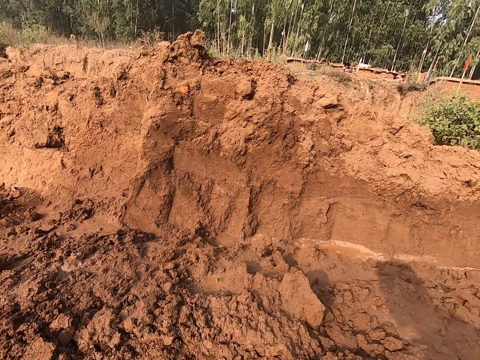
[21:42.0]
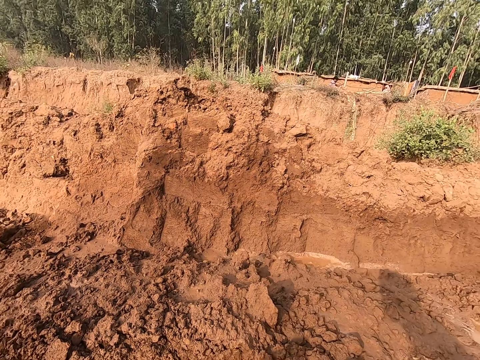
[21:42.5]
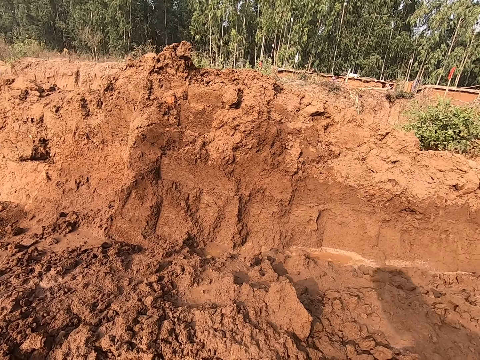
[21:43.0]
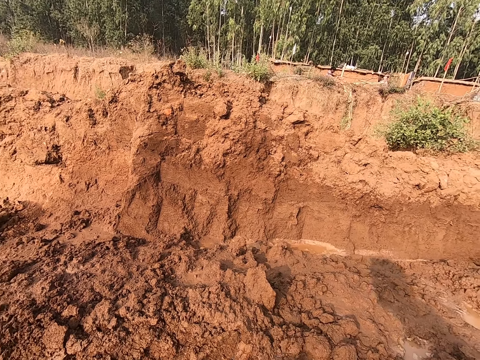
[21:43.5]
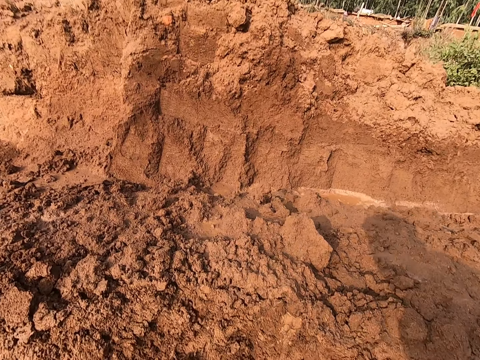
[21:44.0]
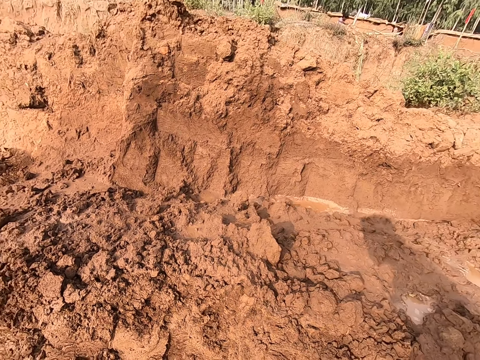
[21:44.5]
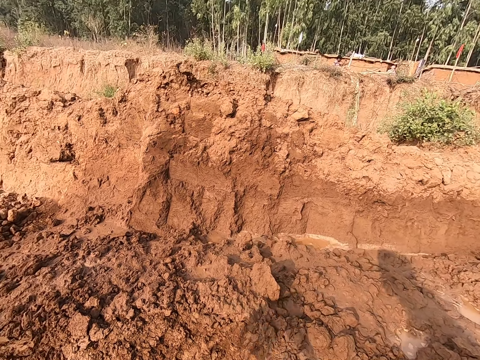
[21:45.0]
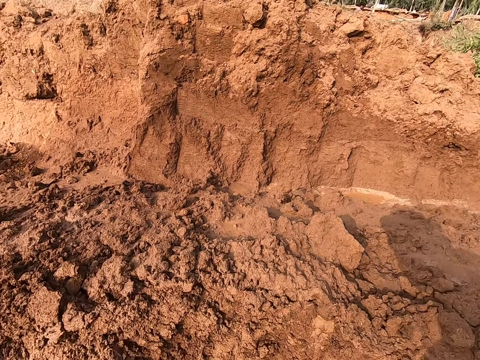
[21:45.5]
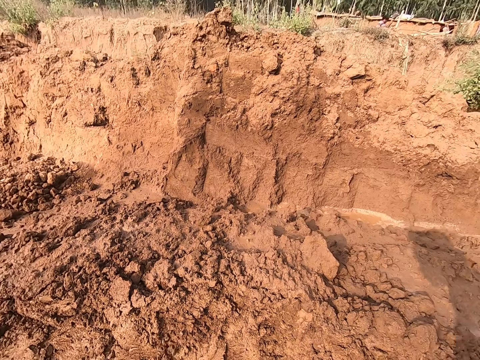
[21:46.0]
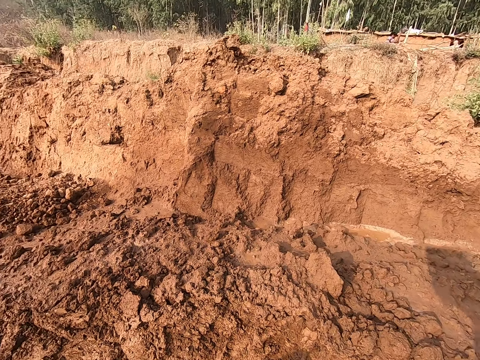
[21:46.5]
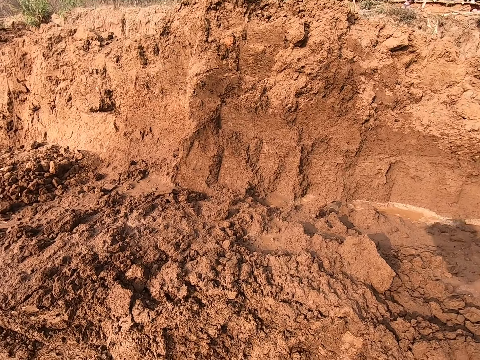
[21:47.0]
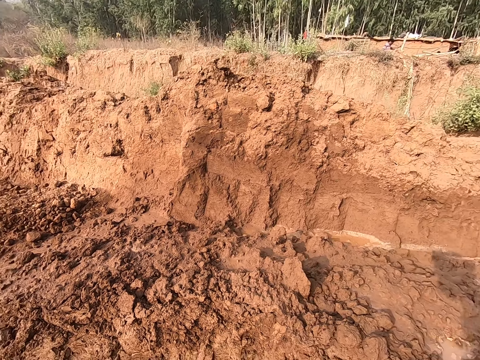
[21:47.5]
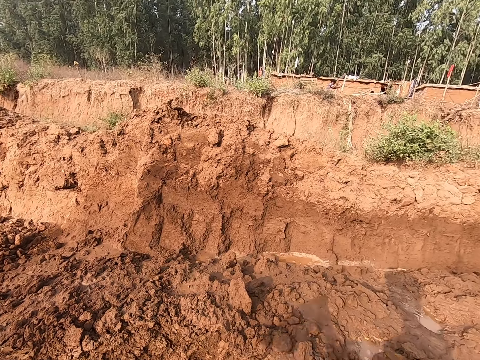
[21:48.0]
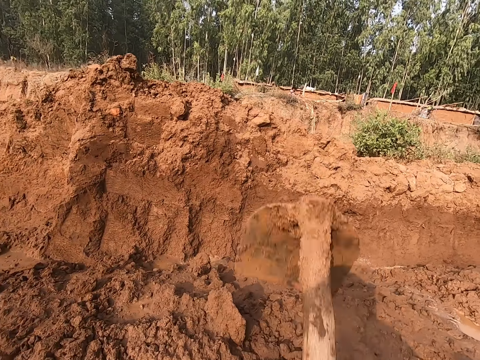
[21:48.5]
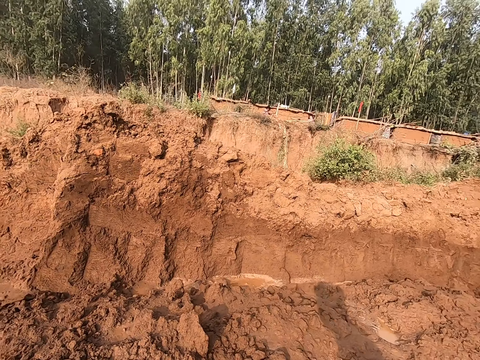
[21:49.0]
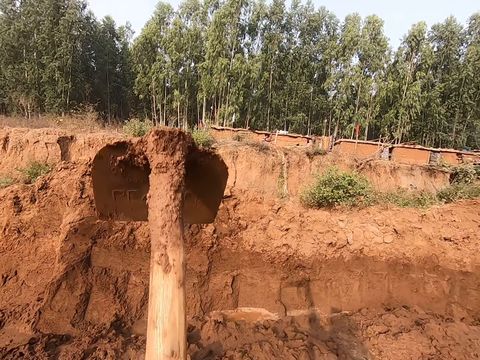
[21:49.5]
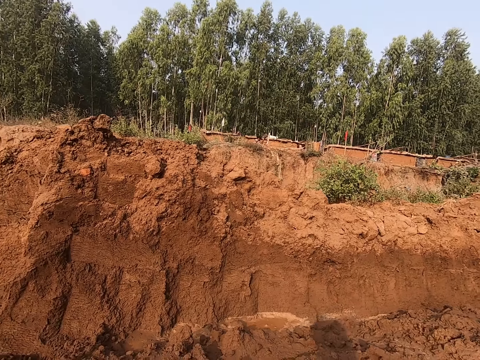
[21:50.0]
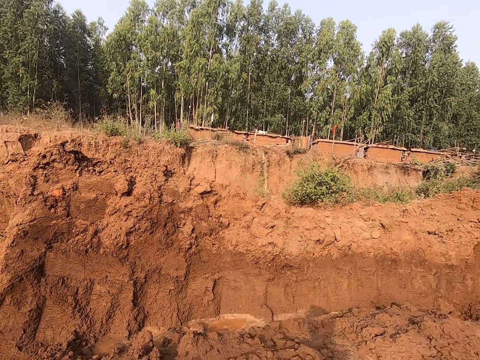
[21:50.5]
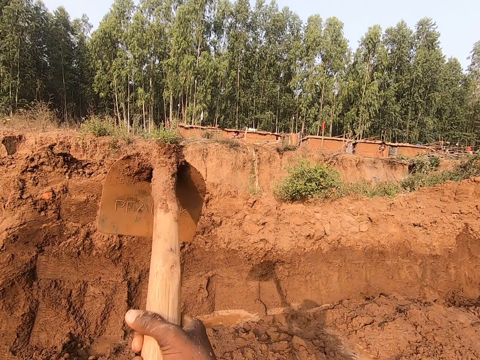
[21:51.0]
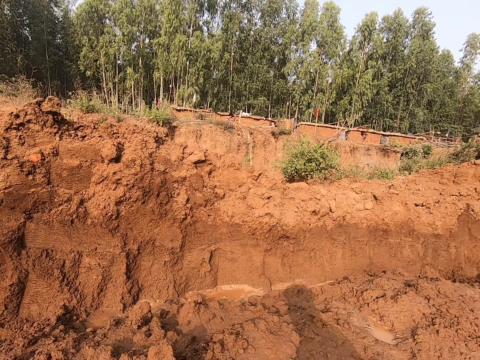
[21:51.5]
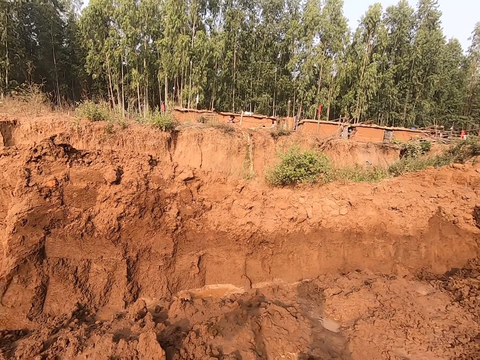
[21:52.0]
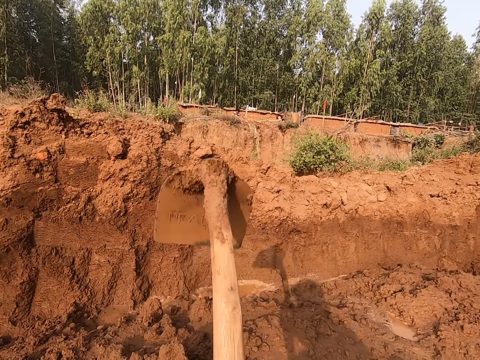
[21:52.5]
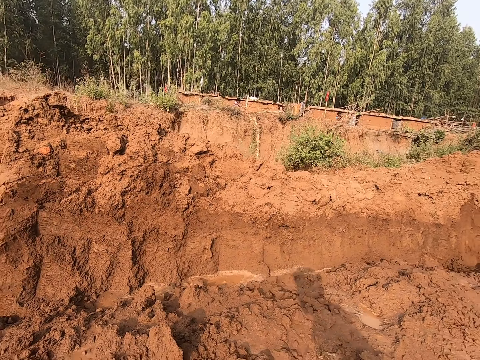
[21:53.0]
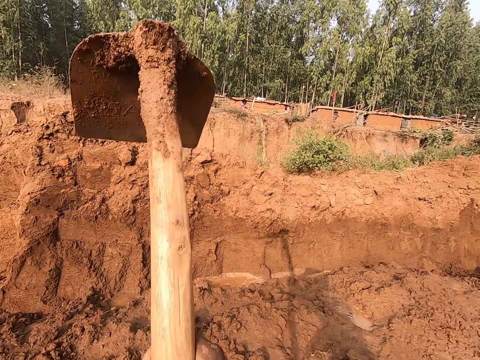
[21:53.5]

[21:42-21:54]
The camera wearer digs the mud with the hoe. They pull the mud with the hoe. They dig the mud with the hoe.

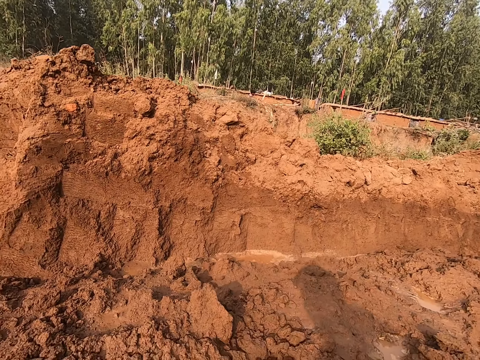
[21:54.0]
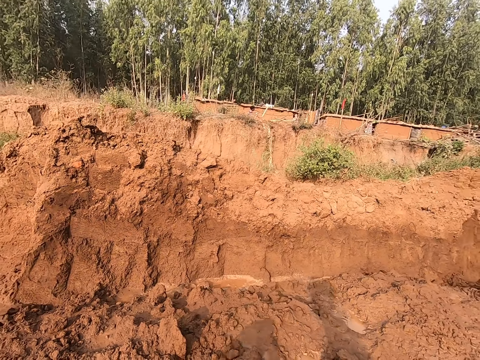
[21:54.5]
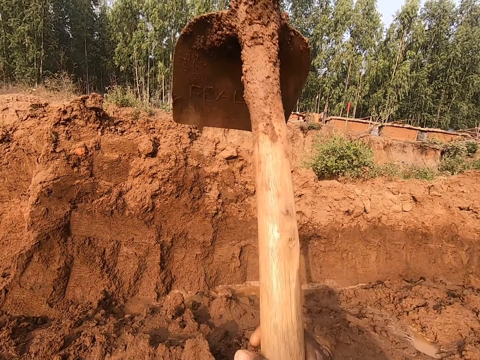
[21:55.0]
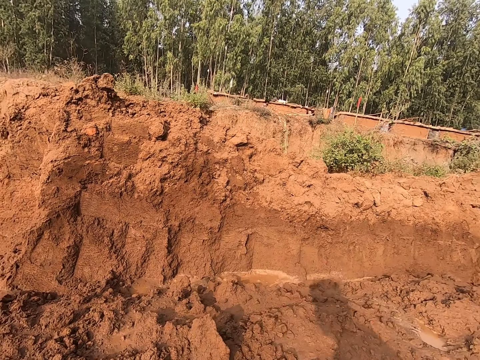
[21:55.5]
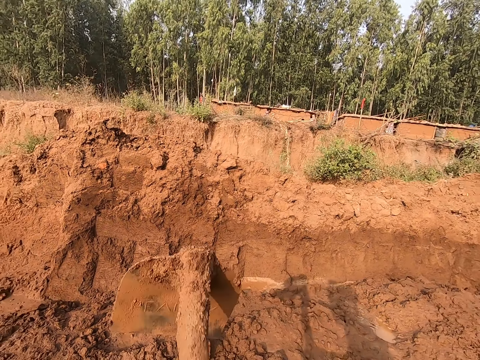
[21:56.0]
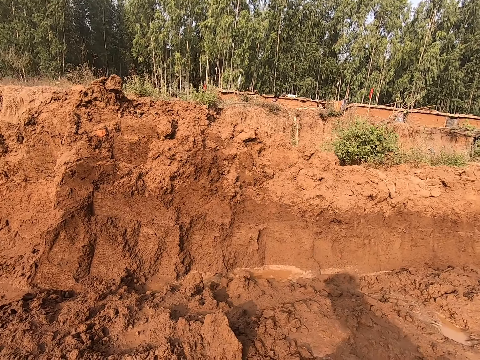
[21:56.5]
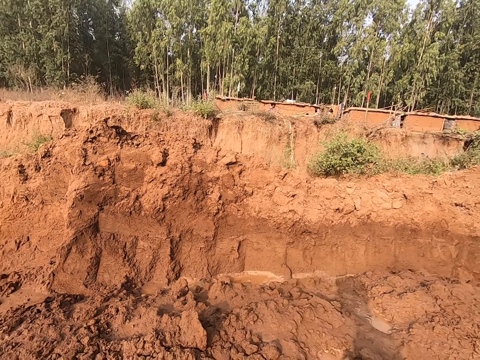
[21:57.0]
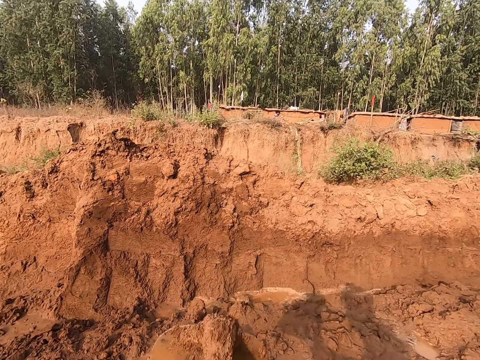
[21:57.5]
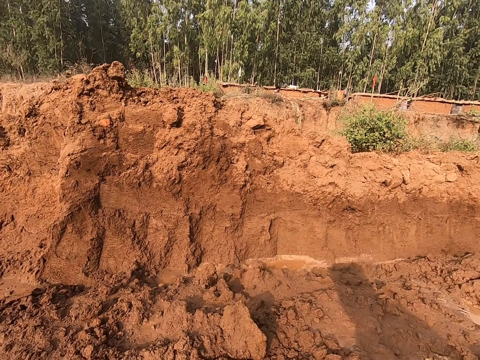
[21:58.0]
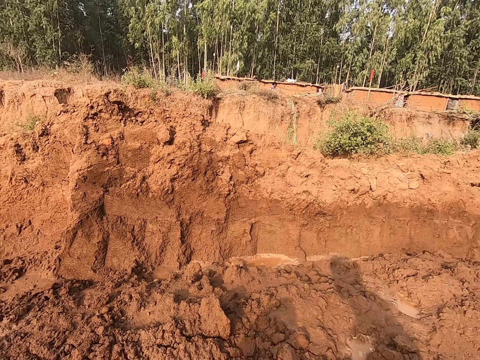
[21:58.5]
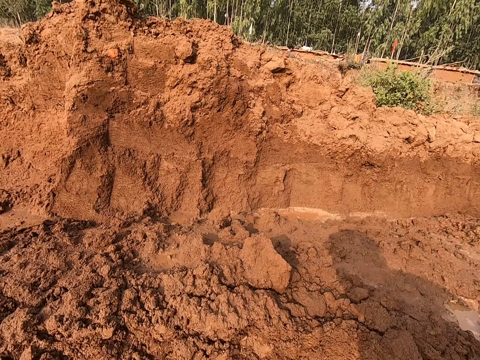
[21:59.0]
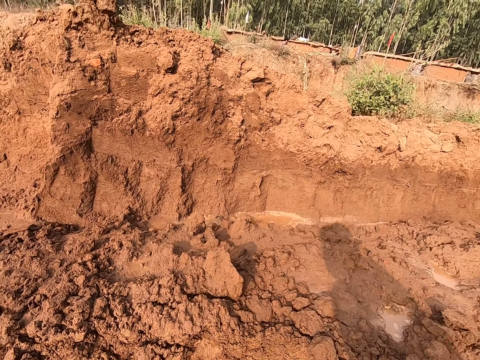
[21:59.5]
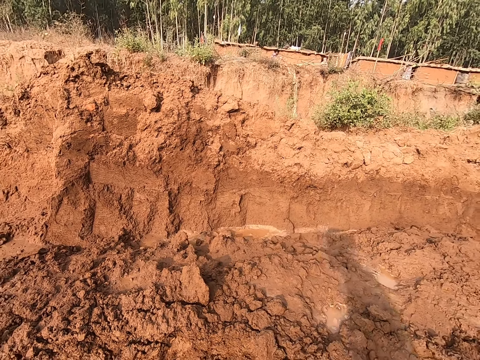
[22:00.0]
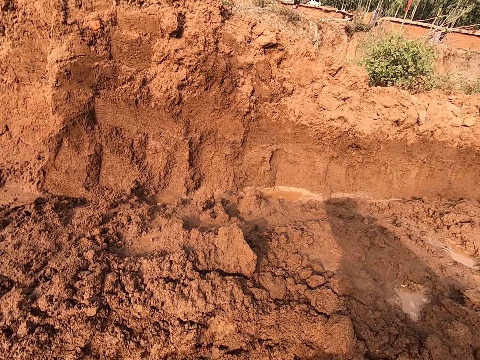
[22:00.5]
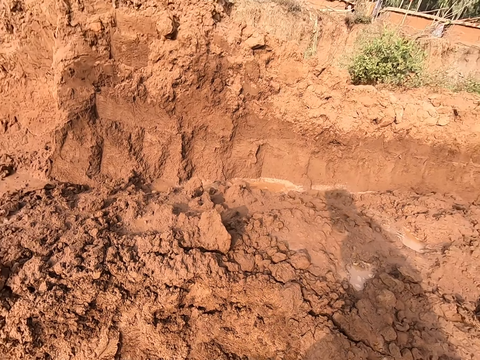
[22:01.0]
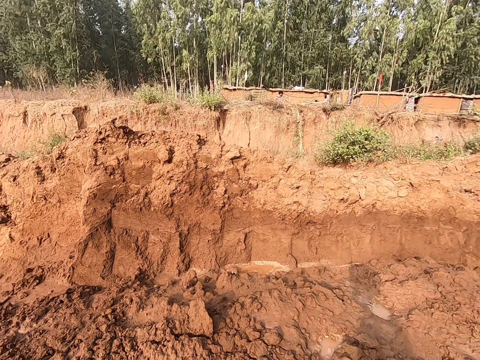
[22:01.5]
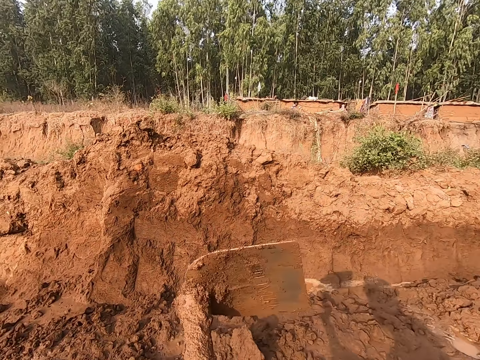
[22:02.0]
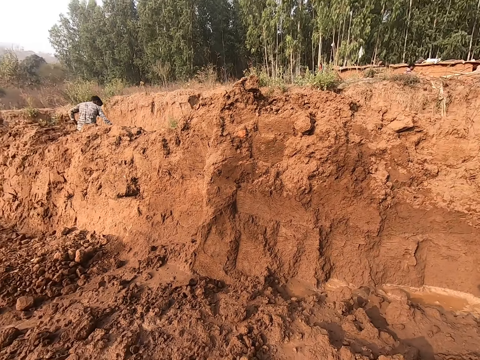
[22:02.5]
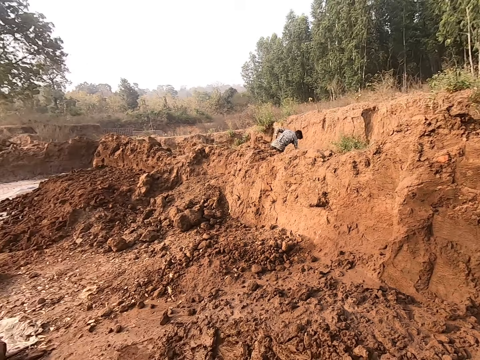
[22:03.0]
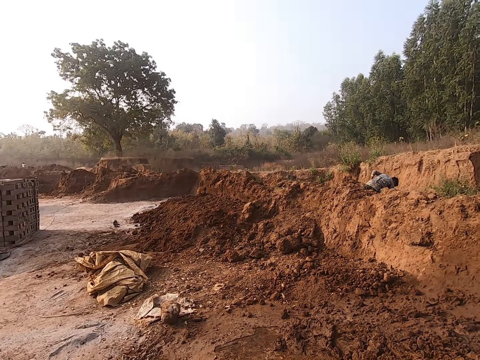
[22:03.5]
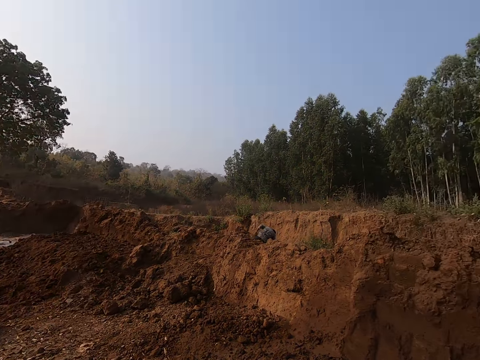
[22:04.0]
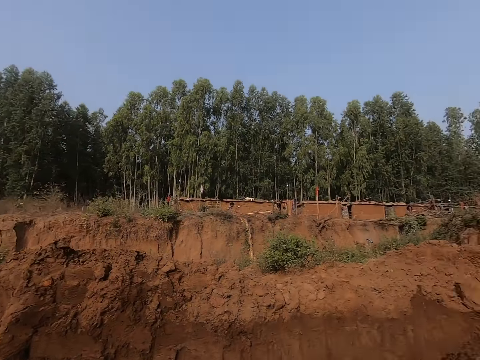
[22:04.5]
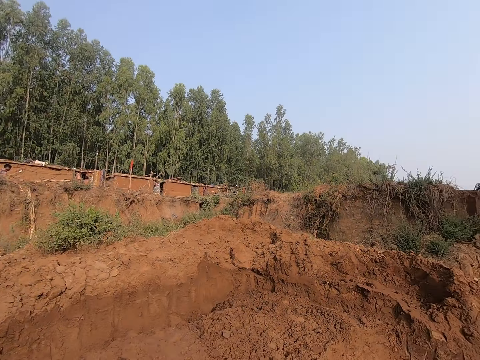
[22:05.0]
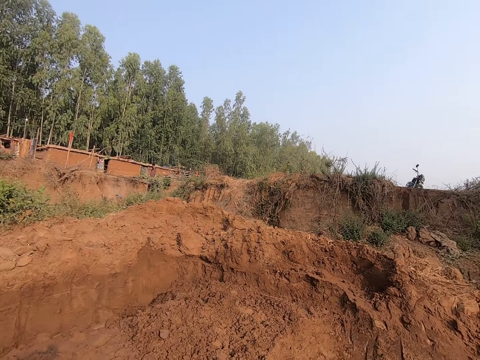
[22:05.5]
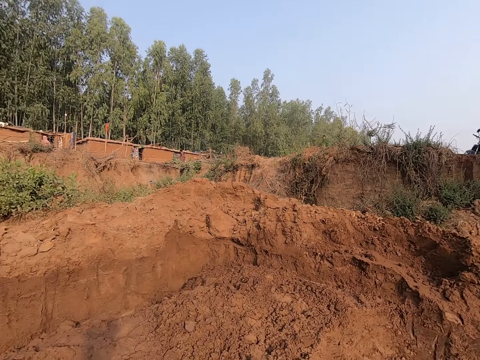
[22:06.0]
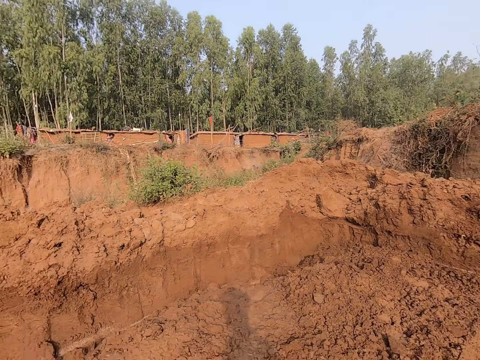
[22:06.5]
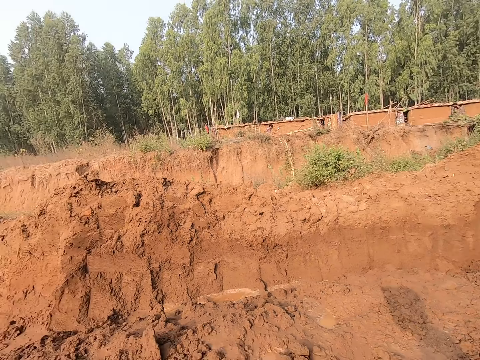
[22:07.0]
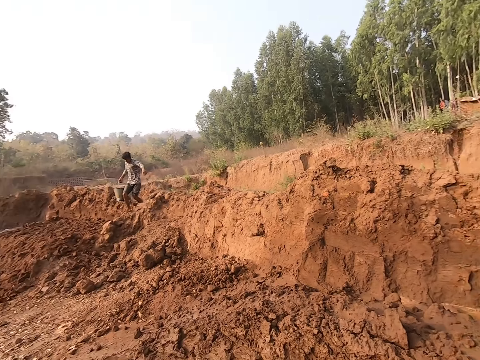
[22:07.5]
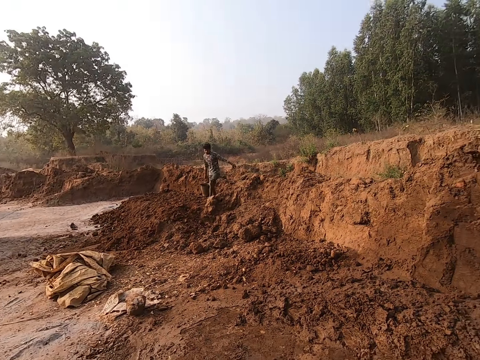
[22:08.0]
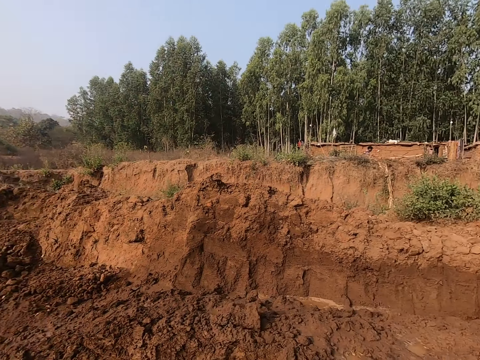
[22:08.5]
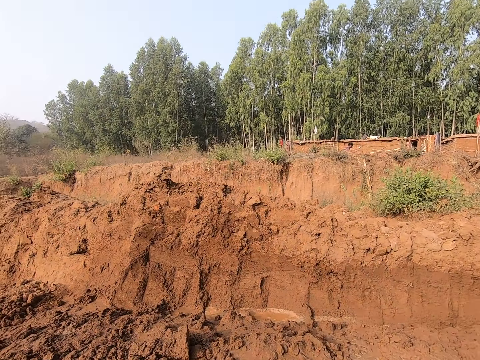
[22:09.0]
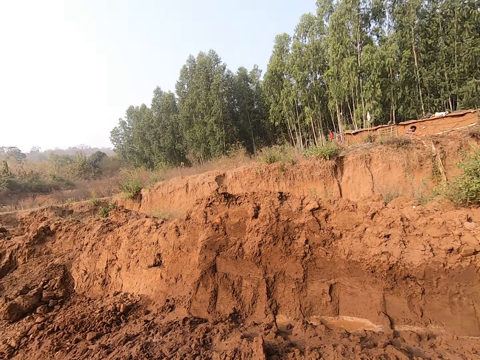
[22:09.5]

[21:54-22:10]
The camera wearer converses with someone. They dig the mud with the hoe, pull the mud with the hoe and look around the compound.
